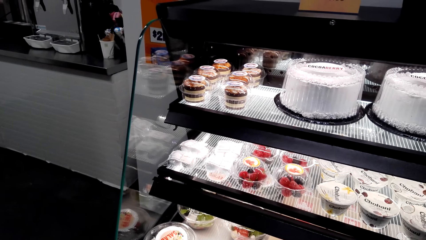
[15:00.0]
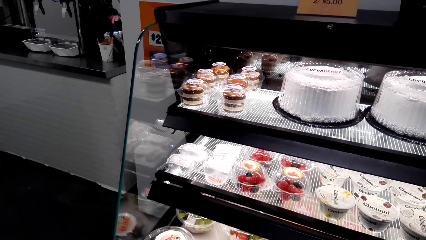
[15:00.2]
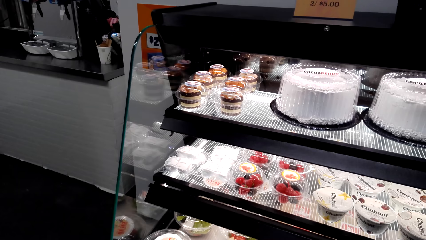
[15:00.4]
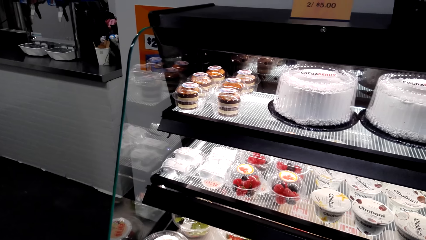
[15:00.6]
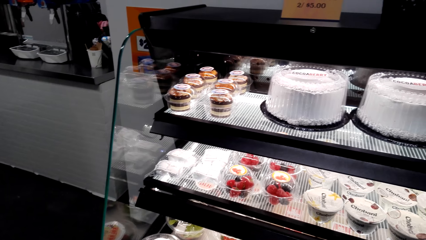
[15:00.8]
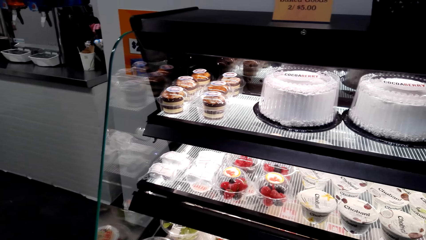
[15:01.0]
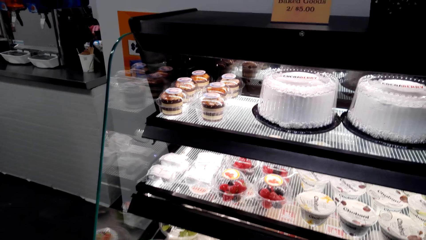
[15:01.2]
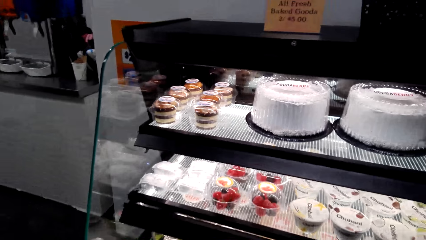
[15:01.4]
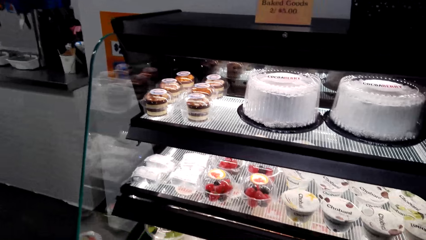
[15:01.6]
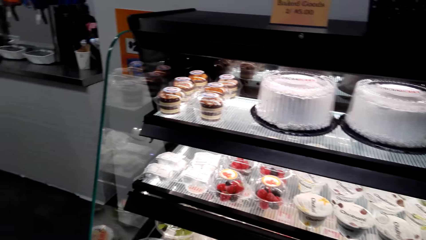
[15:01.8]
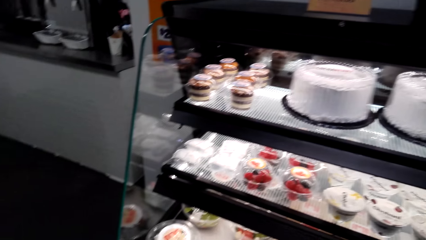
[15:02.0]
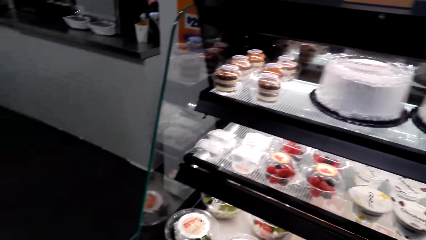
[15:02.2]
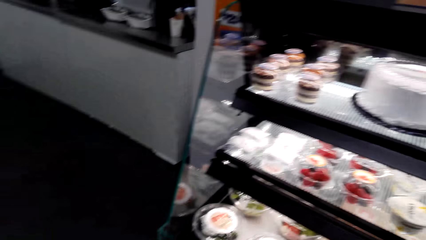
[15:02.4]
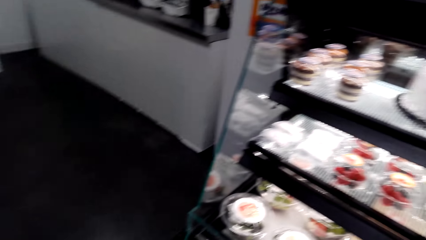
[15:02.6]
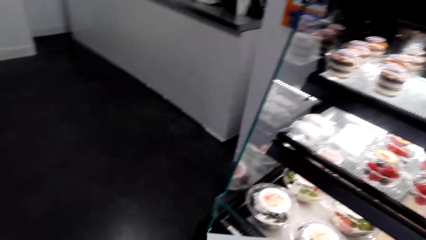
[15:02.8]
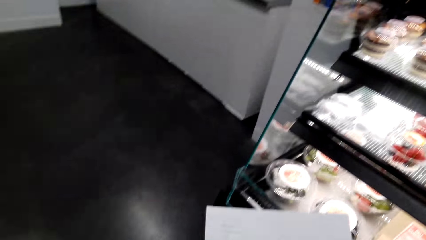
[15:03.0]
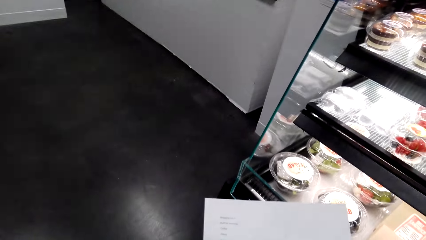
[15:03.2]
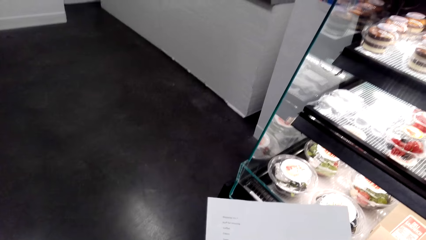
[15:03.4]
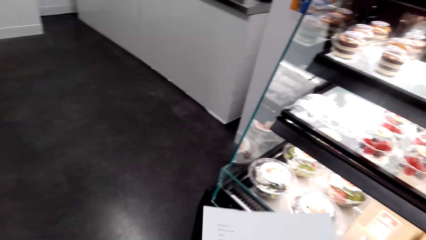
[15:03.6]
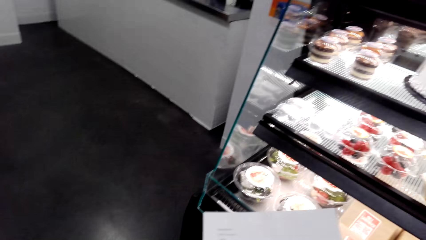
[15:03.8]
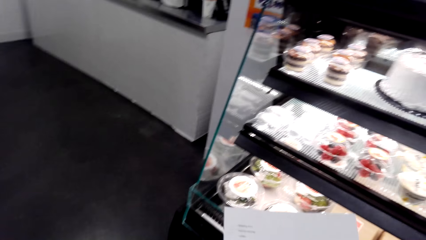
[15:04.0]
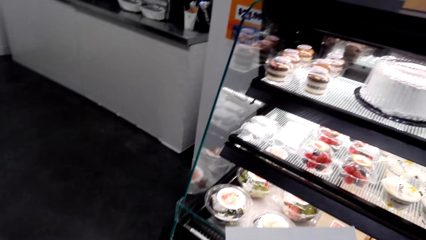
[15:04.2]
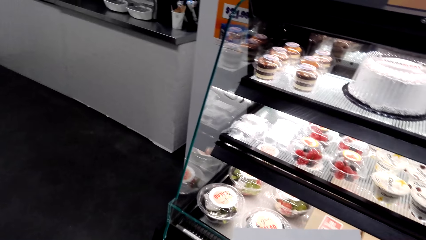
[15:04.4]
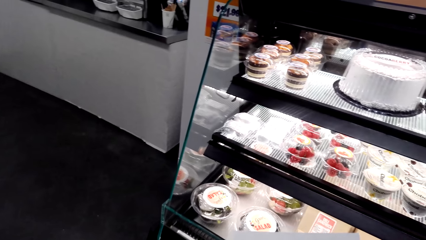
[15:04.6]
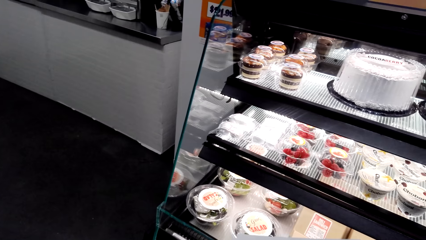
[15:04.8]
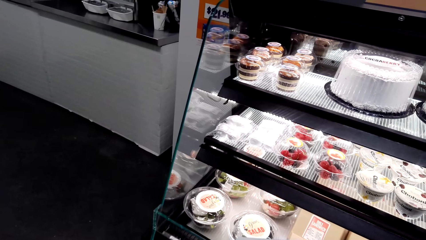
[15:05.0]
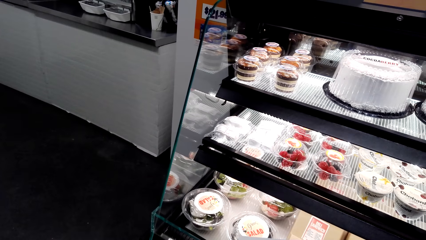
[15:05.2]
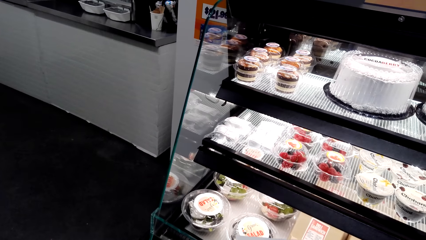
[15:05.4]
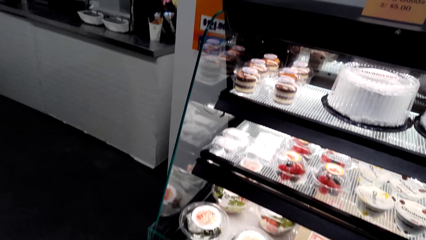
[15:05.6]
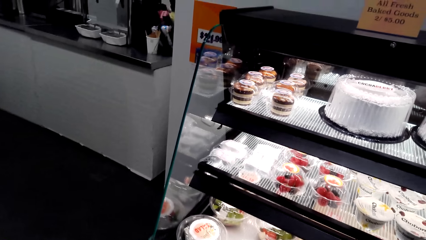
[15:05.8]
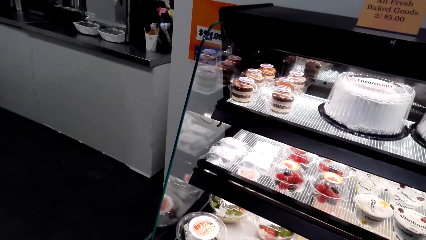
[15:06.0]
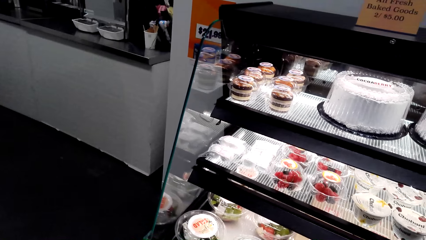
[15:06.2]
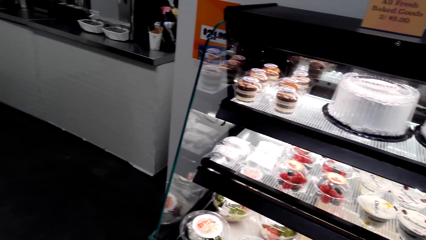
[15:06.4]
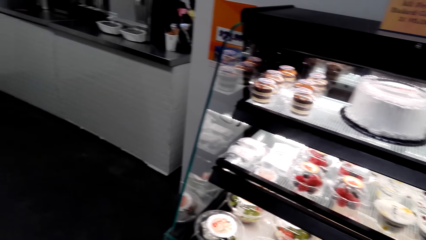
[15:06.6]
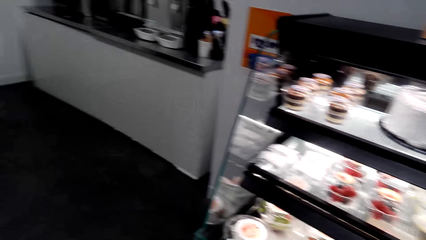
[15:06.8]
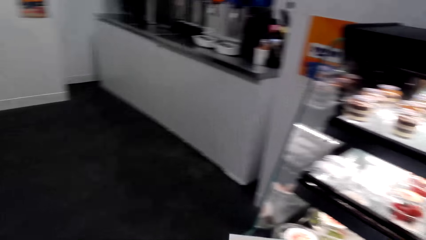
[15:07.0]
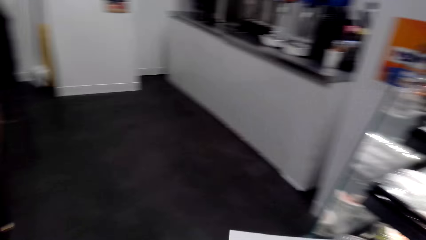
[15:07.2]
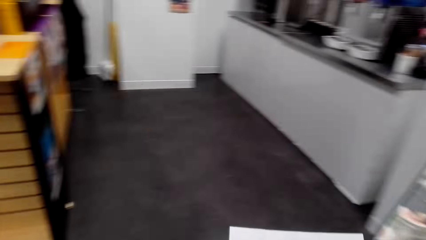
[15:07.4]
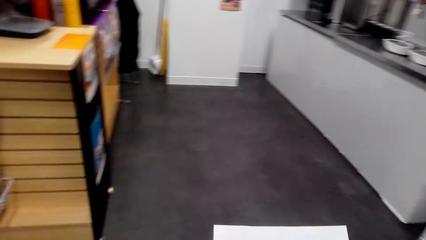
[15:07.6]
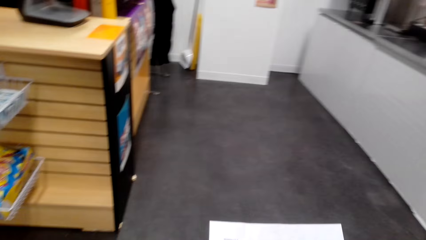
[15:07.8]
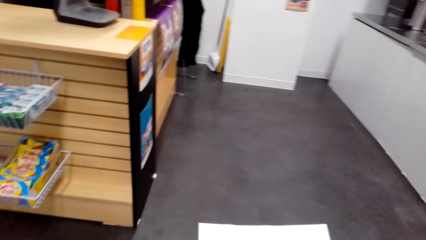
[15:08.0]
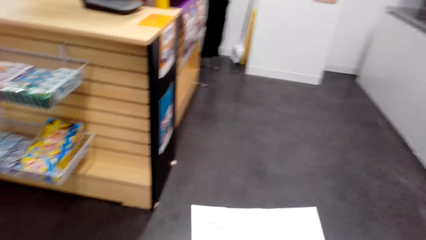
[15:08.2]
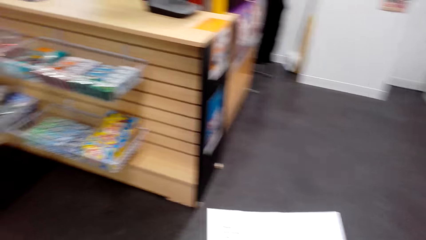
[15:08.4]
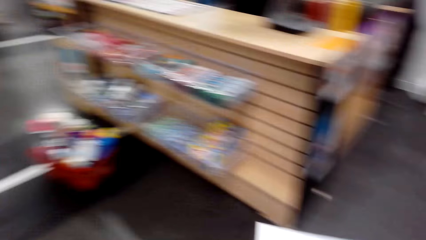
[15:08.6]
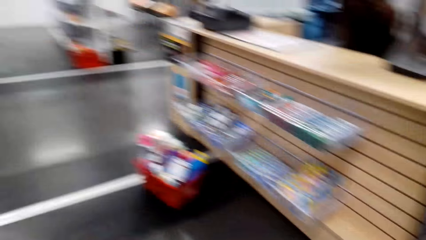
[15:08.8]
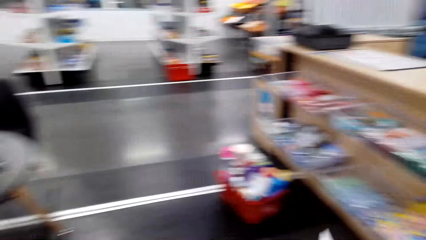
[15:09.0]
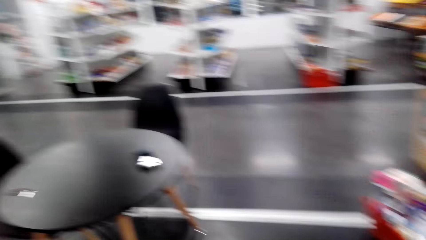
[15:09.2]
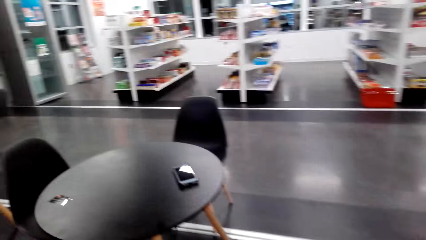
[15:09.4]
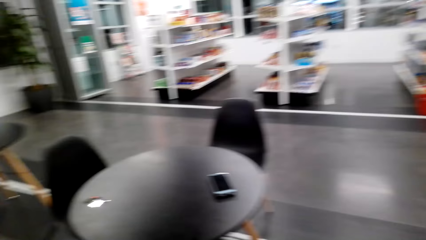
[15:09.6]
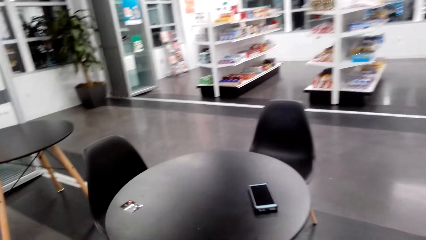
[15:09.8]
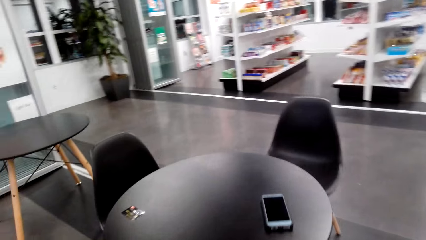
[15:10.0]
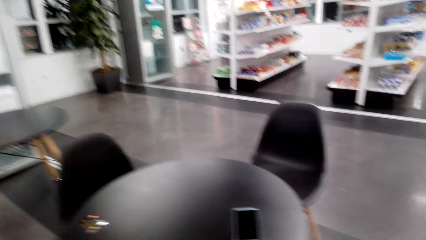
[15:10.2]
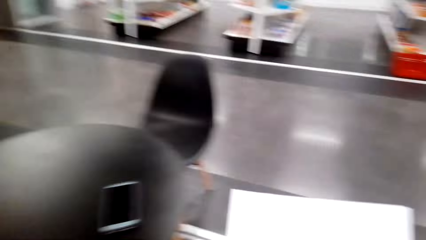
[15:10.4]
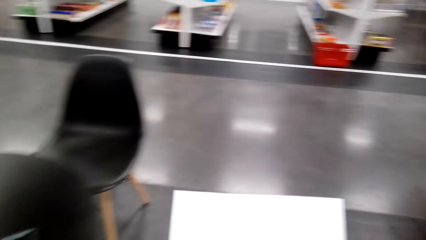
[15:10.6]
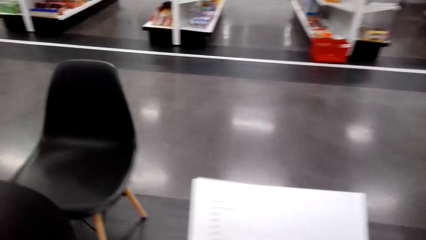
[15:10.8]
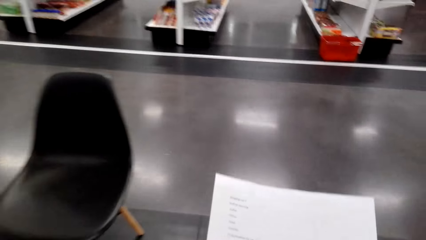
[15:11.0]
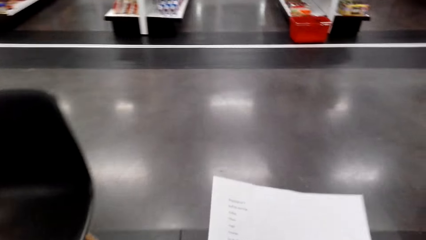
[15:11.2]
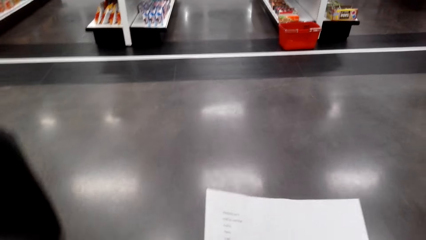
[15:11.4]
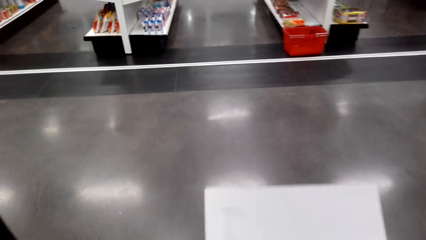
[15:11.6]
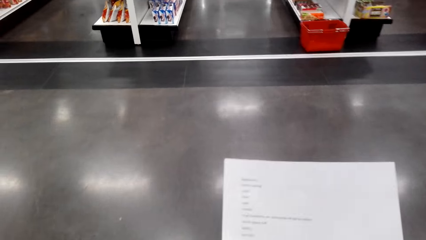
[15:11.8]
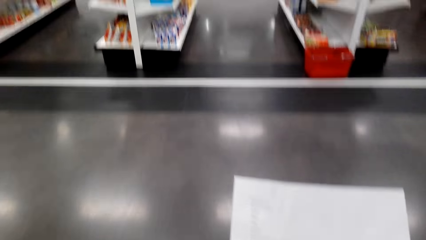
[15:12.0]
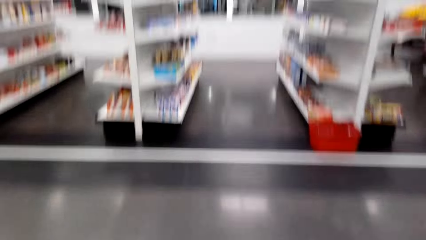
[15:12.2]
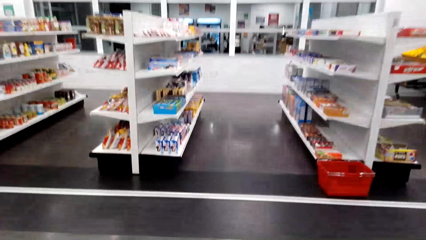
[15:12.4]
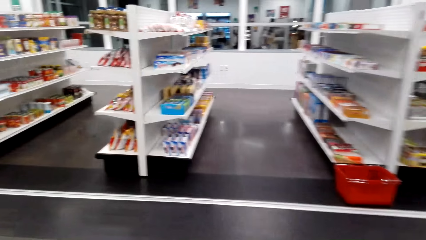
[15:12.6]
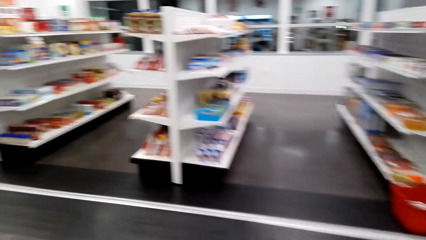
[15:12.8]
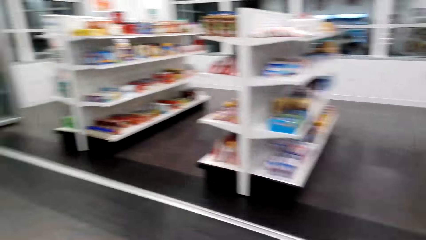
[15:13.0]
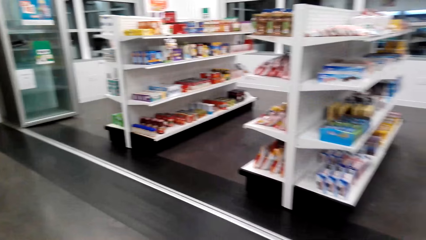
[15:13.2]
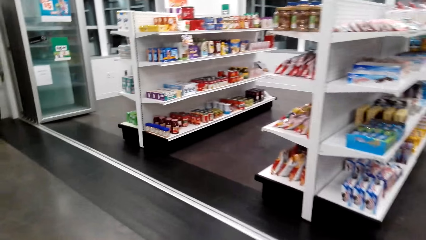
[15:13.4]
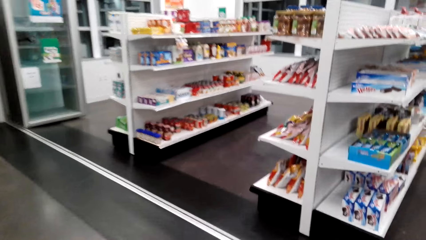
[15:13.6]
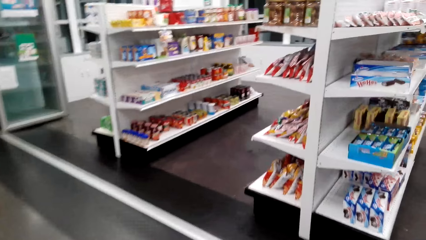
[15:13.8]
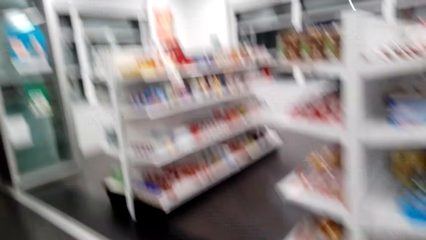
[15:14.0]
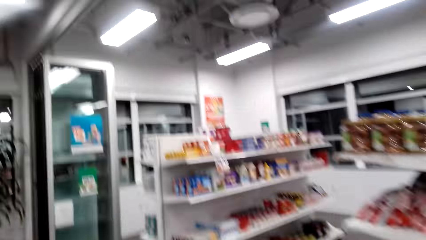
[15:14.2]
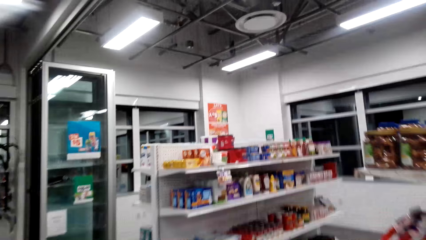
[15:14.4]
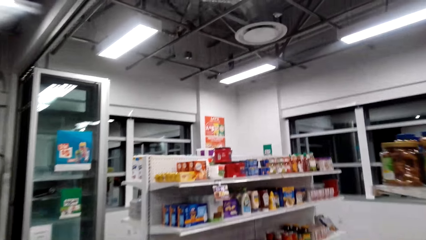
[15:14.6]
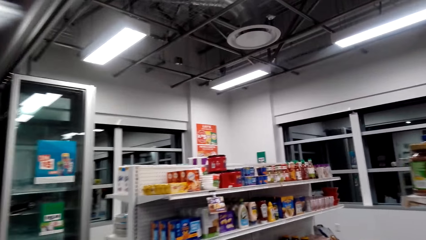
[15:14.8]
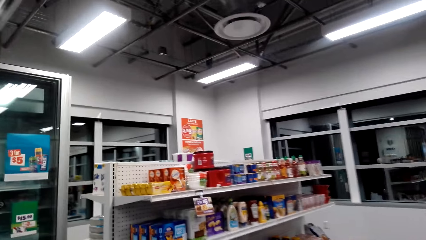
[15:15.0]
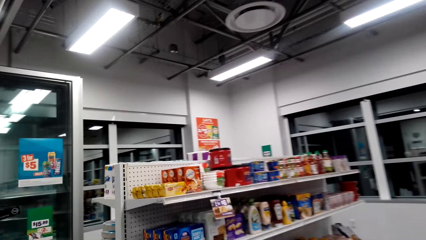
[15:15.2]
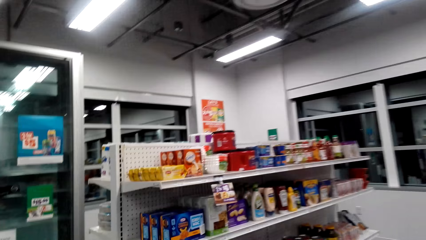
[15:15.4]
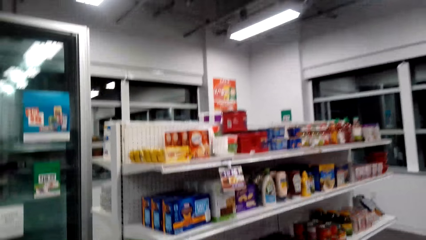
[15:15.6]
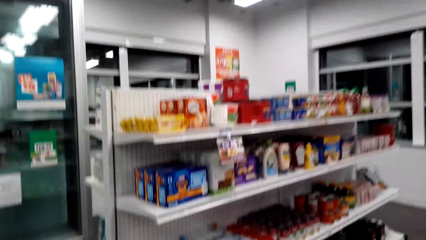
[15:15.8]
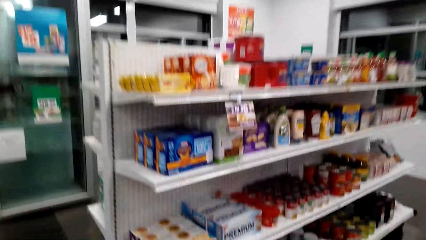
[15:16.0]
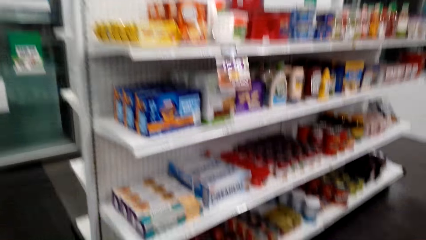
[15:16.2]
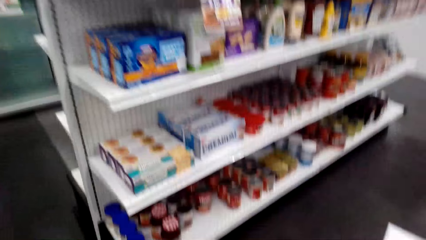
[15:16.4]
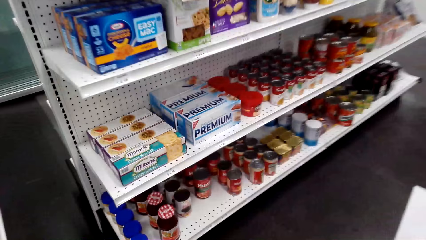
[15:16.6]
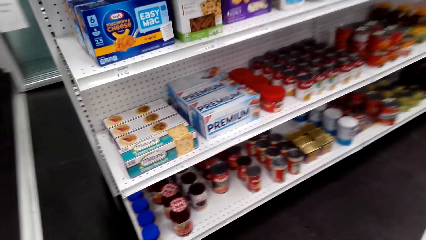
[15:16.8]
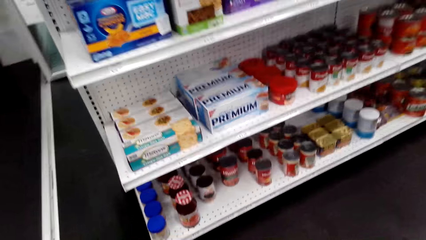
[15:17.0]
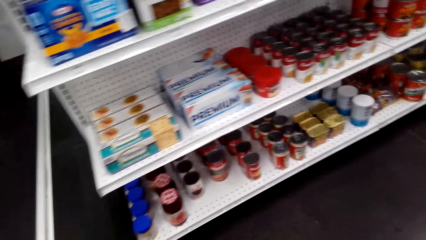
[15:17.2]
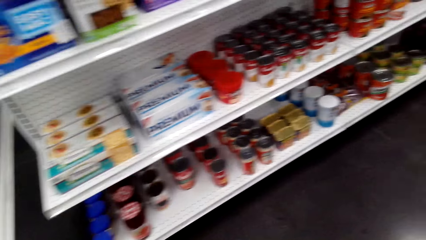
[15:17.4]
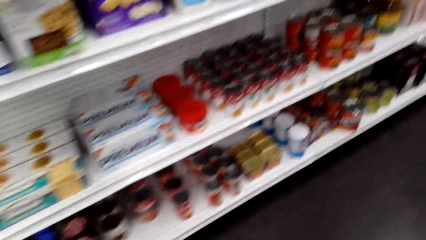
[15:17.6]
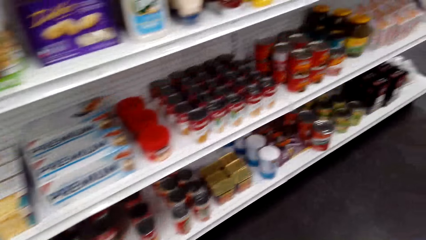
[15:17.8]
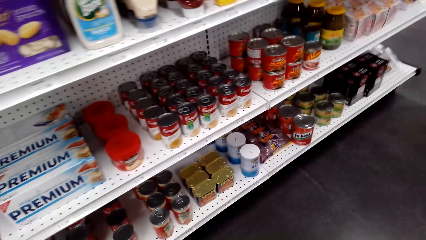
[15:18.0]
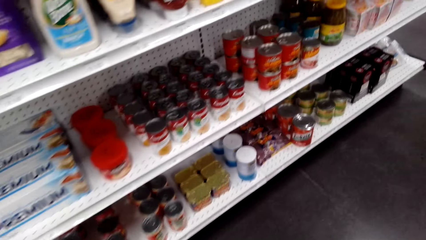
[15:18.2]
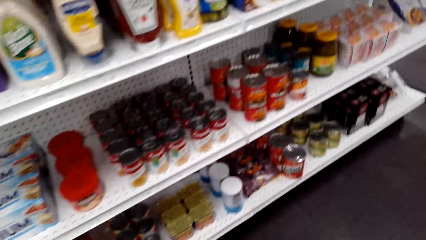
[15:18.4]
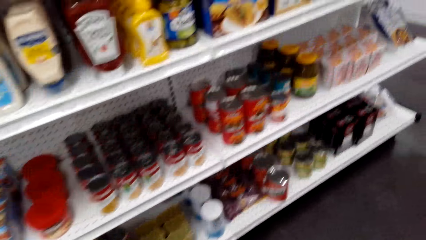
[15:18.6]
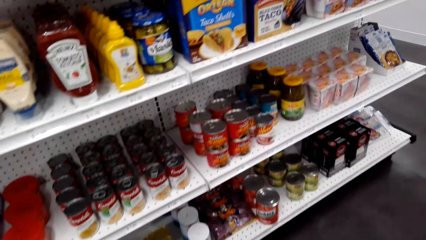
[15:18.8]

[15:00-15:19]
The camera wearer walks around the supermarket. They look around the supermarket shelf.
